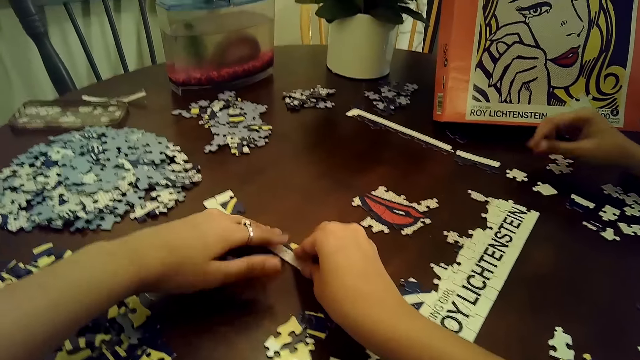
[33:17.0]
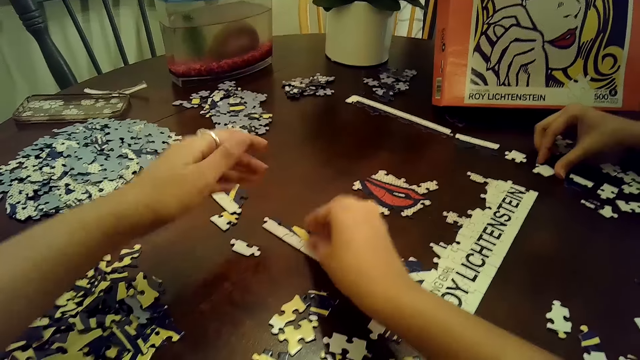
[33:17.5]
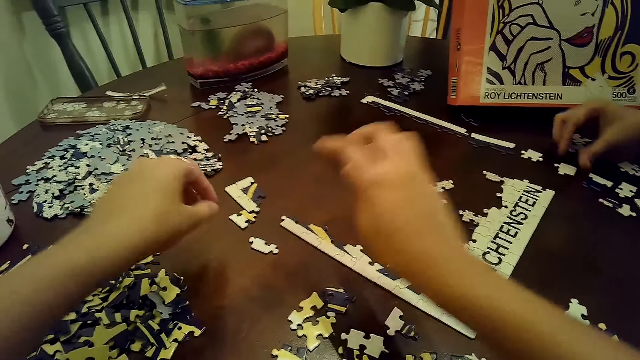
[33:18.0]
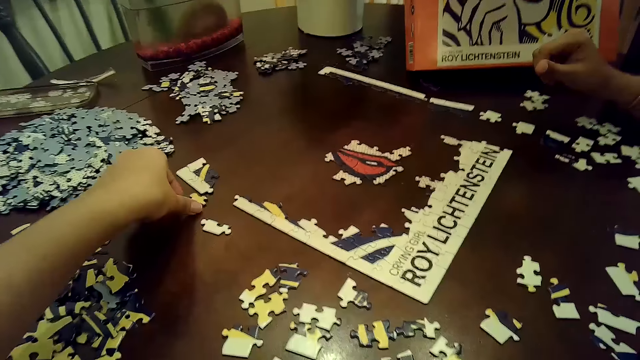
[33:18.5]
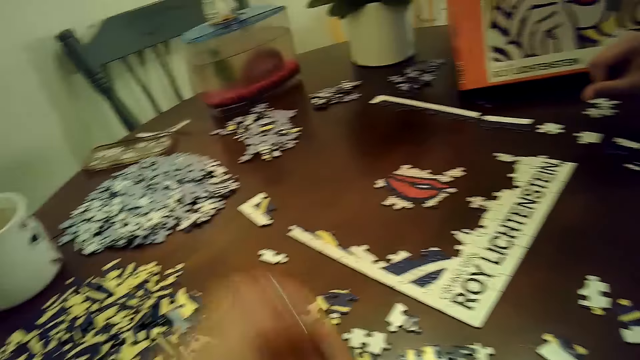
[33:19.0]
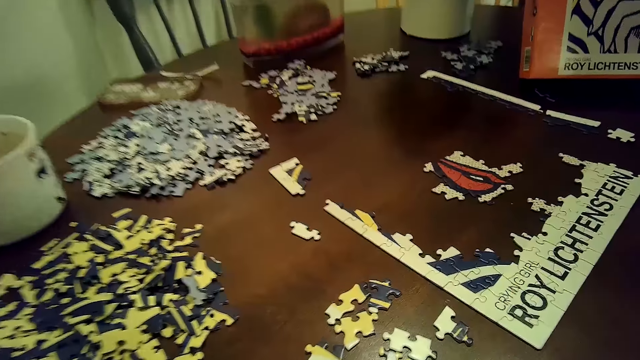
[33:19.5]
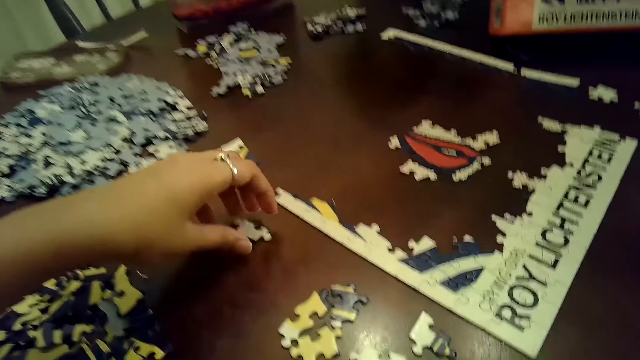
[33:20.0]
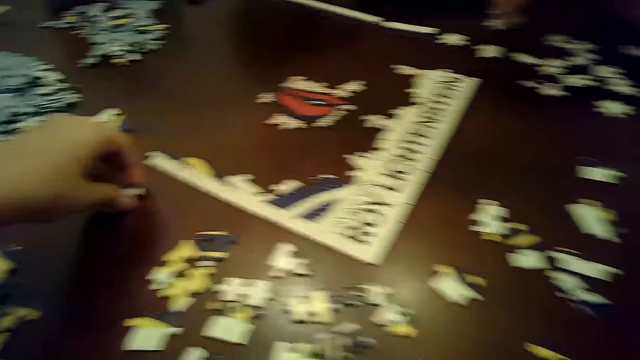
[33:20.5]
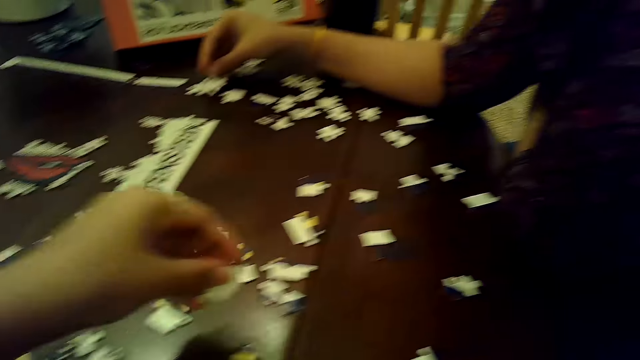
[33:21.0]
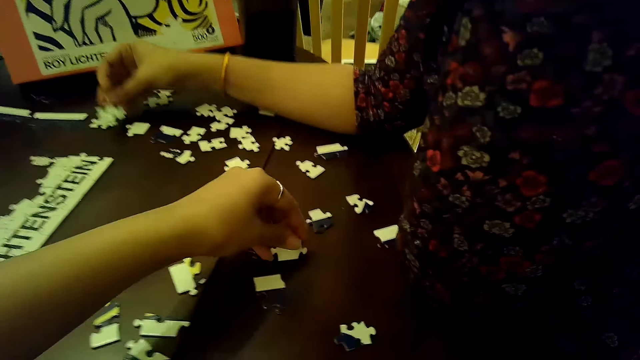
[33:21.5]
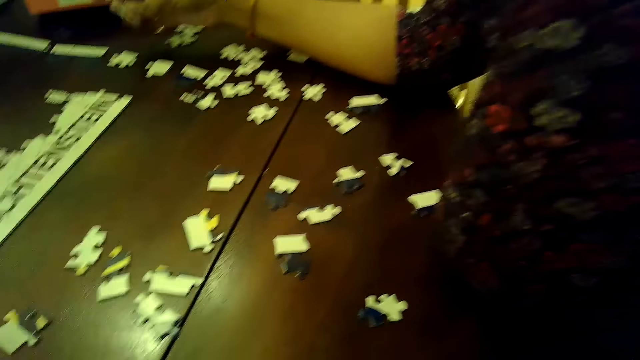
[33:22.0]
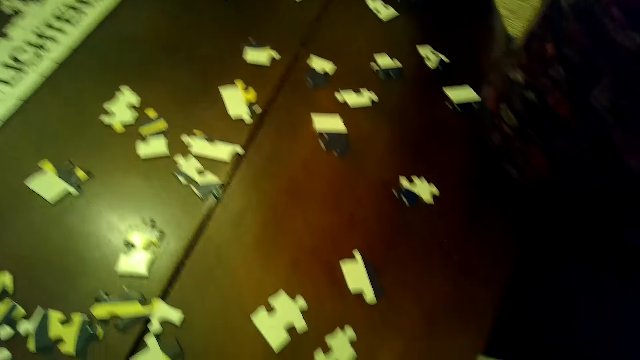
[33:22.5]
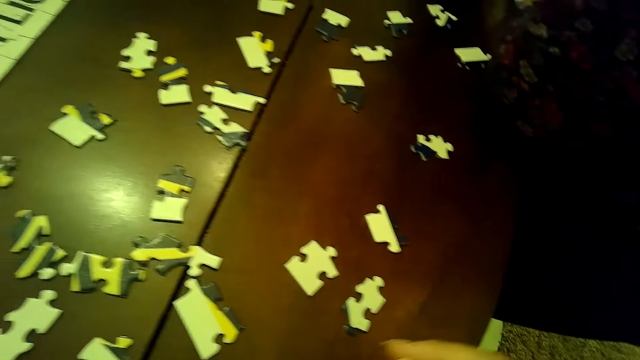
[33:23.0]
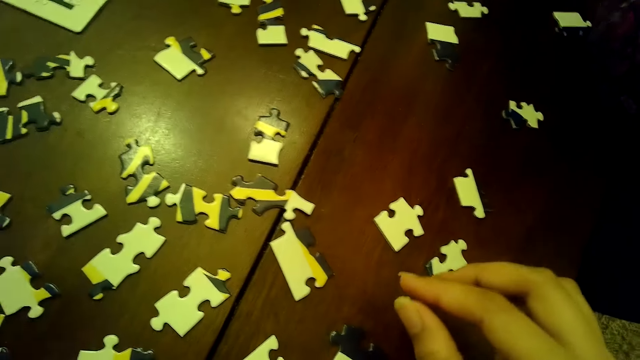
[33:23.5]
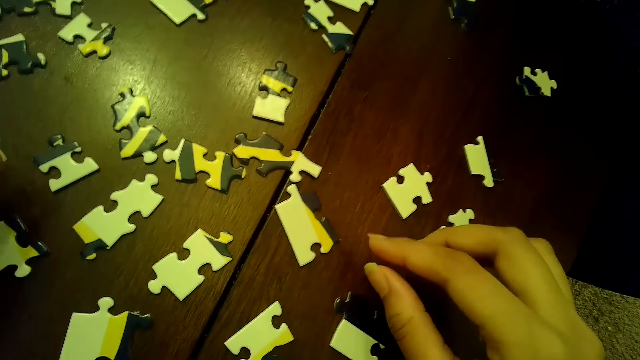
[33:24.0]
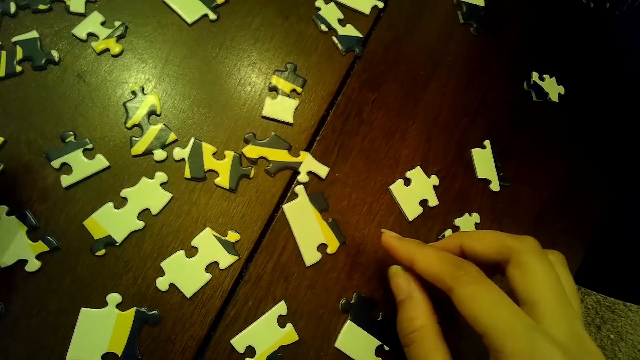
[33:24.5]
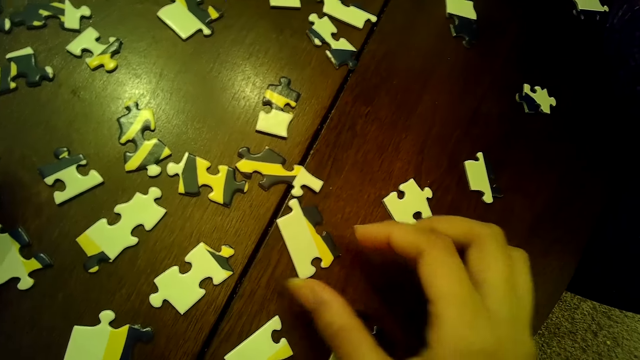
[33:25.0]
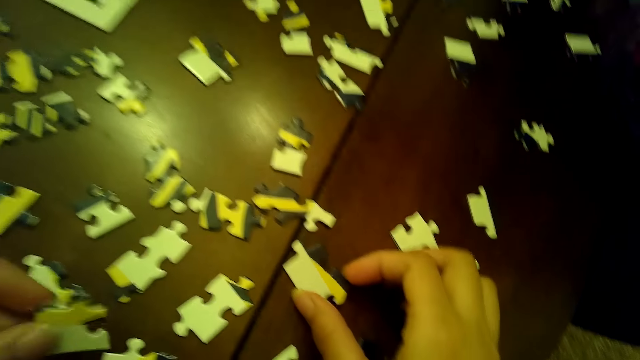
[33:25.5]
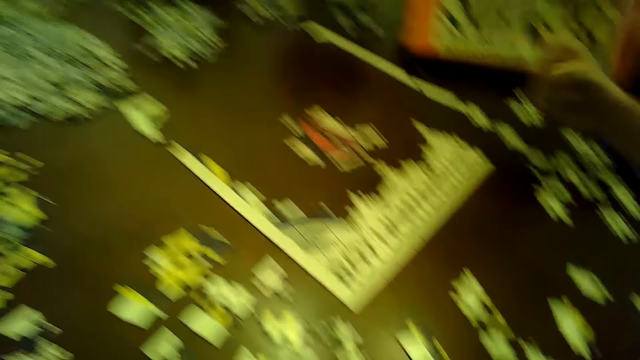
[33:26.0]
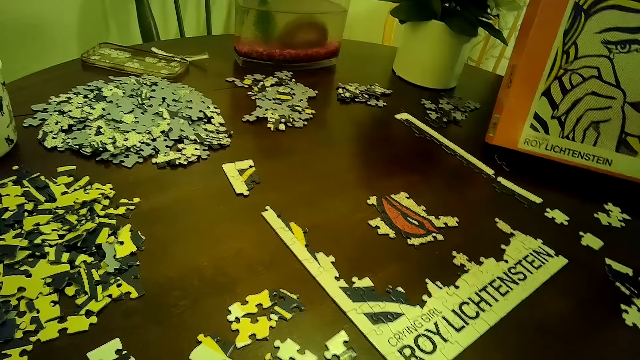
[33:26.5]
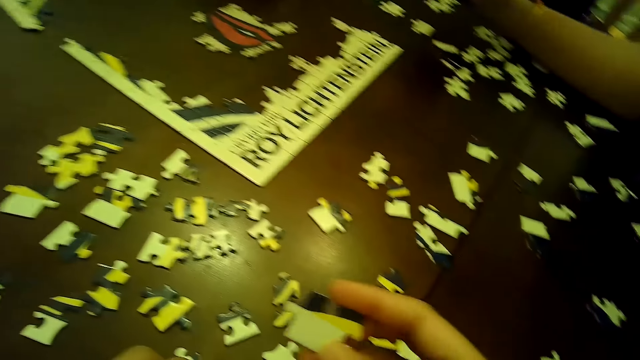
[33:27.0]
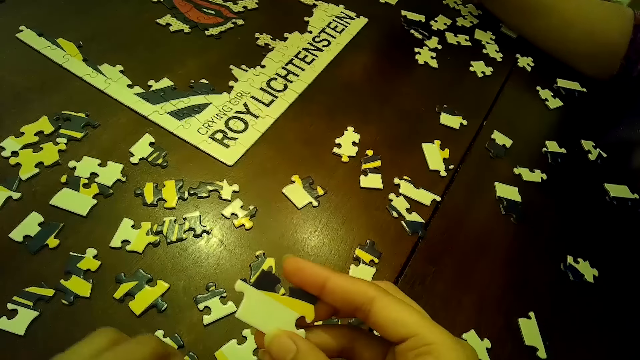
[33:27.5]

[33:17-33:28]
A woman adjusts a puzzle piece on the table with her right hand. The camera wearer picks up a puzzle piece from the table with her left hand. She picks up a puzzle piece from the table with her left hand again. She drops the puzzle piece on the table with her left hand. She chooses cards on the table. She picks up a puzzle piece from the table with her right hand.

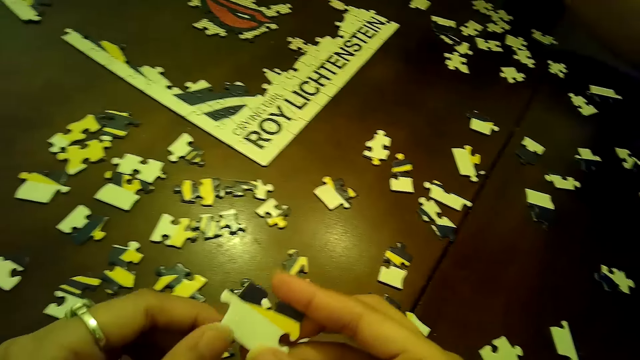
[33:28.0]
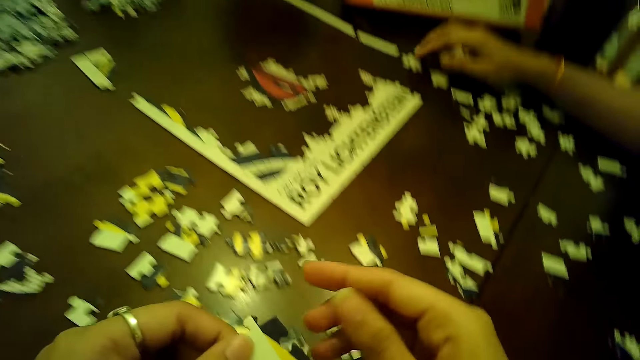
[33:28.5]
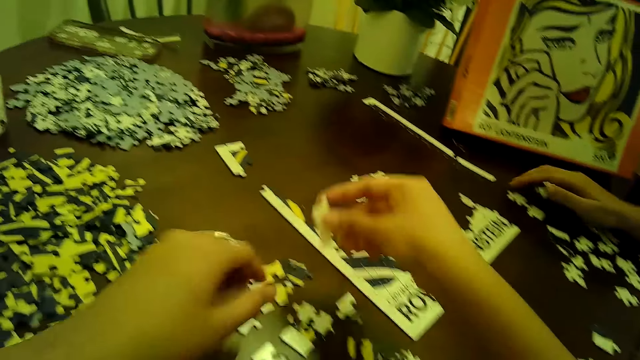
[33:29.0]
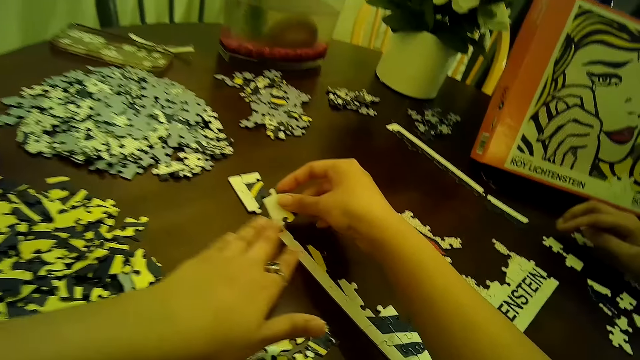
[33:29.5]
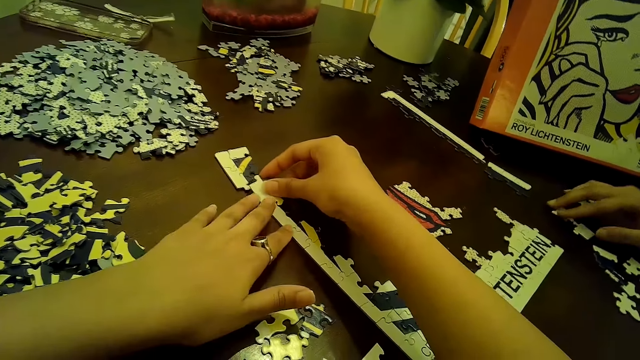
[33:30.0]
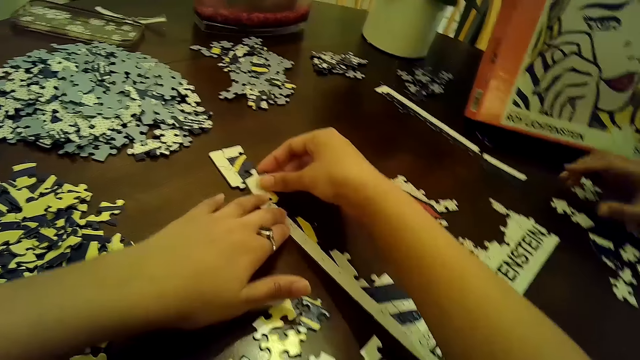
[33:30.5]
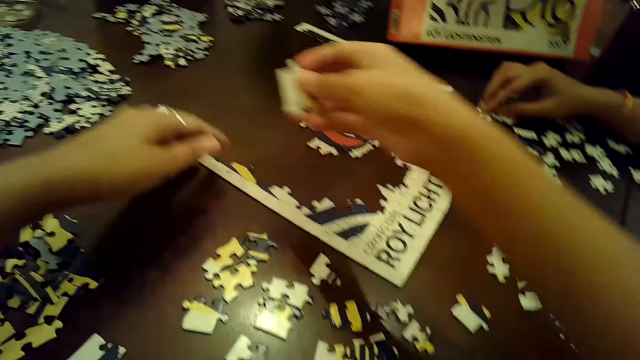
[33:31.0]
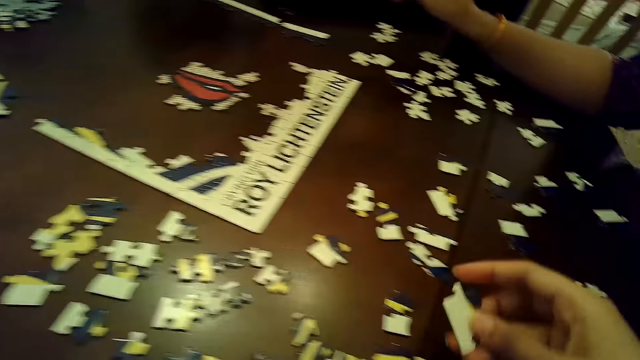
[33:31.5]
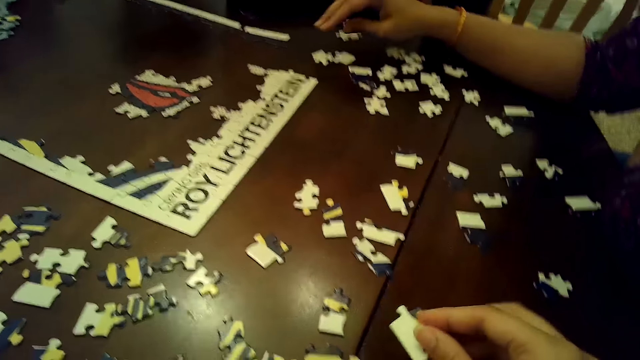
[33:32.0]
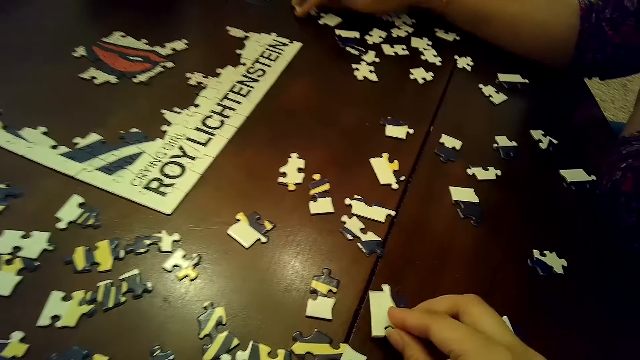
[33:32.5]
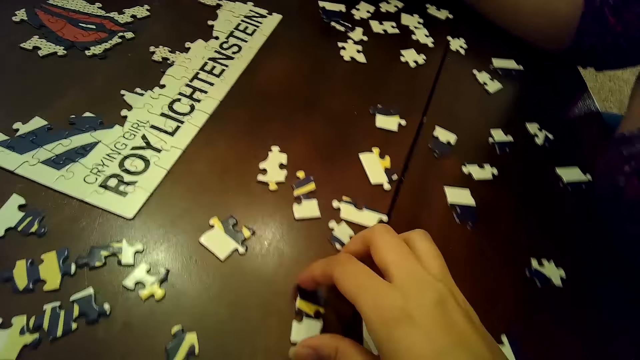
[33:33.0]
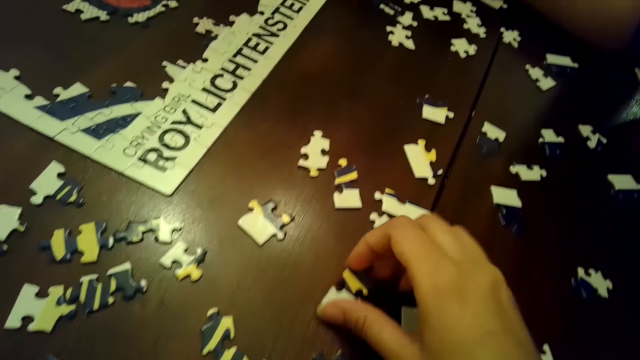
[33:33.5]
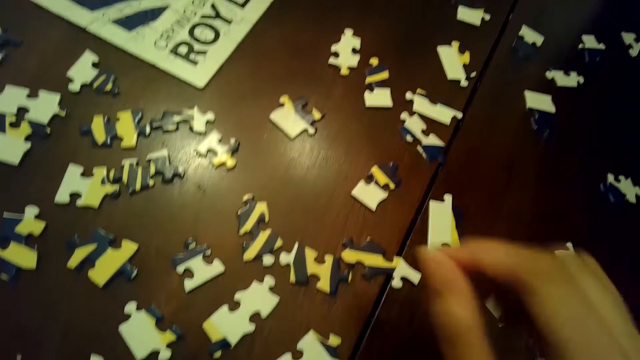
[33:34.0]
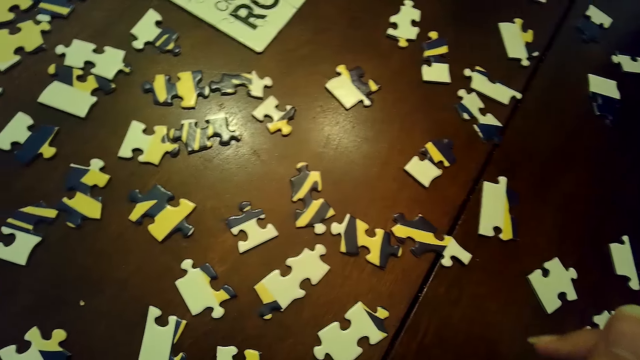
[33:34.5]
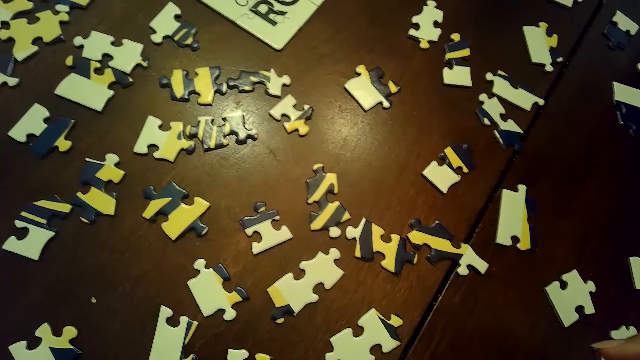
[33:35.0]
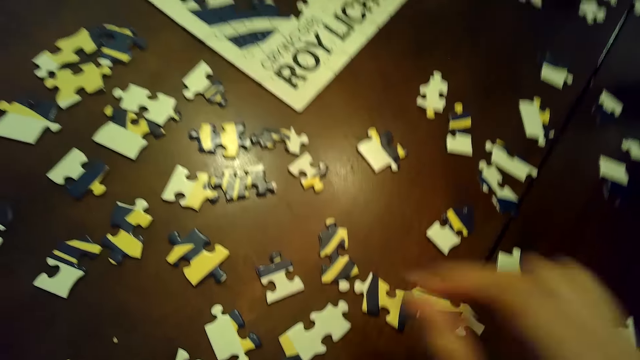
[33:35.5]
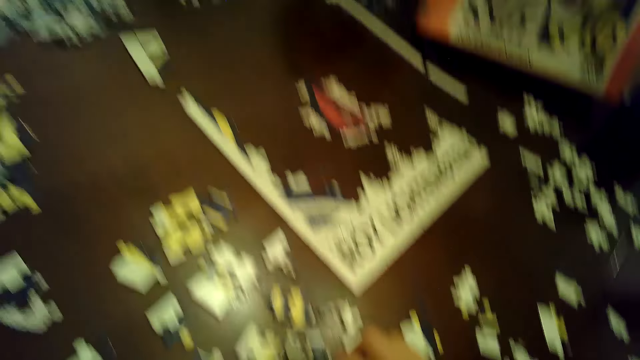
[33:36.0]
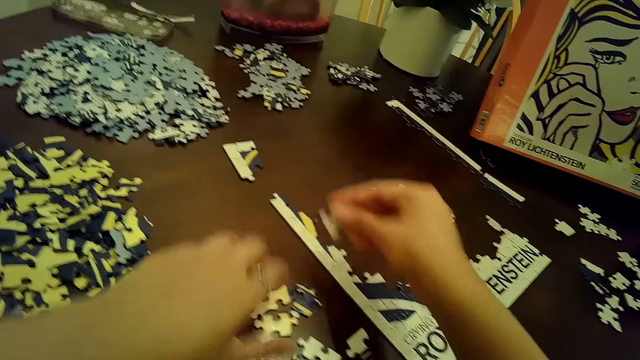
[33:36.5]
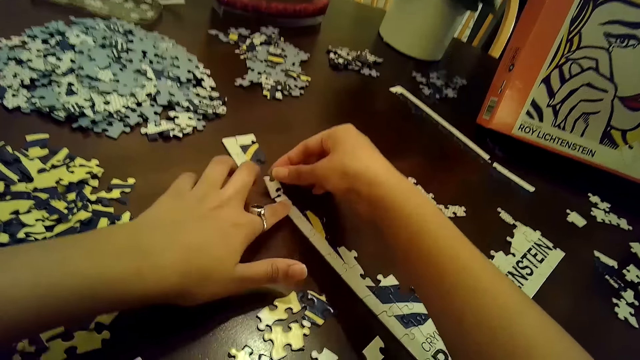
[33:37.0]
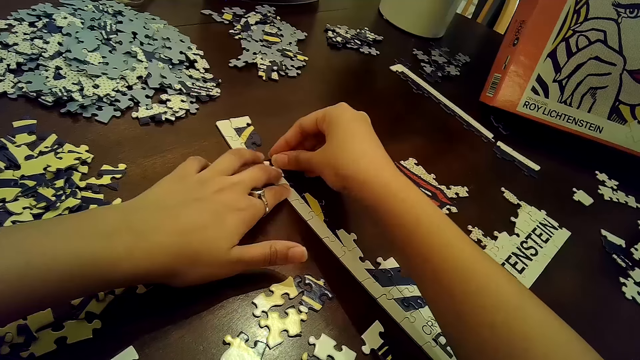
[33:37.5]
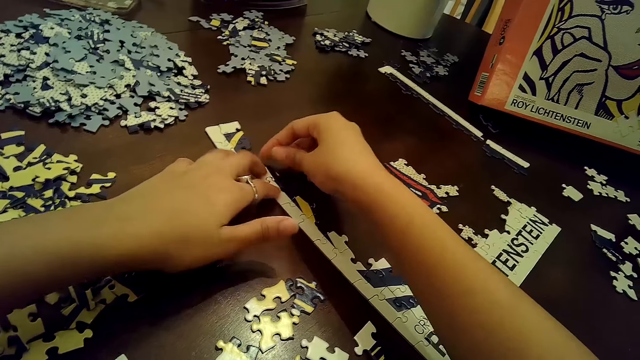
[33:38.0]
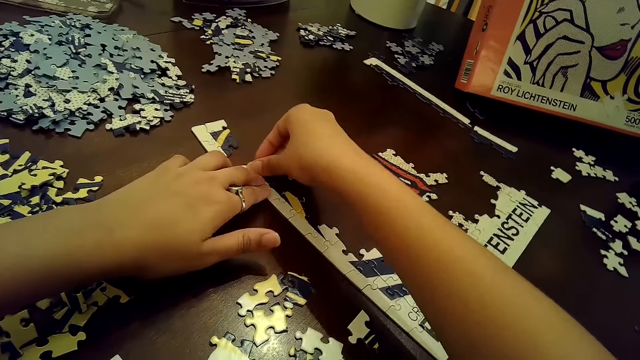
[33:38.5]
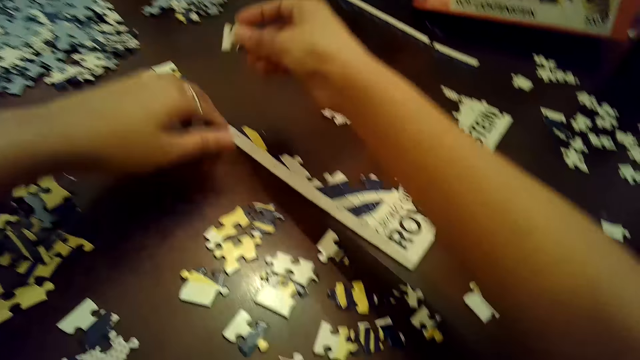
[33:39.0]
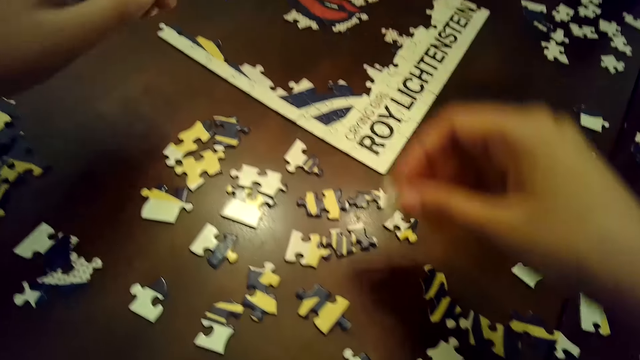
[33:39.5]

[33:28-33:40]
The camera wearer passes the puzzle piece from her right hand to her left hand. A woman moves a puzzle piece on the table with her right hand. The camera wearer passes the puzzle piece from her left hand to her right hand. She inserts the puzzle piece into the puzzle tile on the table with both hands. The woman adjusts some puzzle pieces on the table with her right hand. The camera wearer arranges cards on the table. She removes the puzzle piece from the puzzle tile on the table with her right hand. She drops the puzzle piece on the table with her right hand. She chooses the cards on the table. She moves a puzzle piece on the table with her right hand. She picks up a puzzle piece from the table with her right hand. She inserts the puzzle piece into the puzzle tile on the table with both hands. She arranges the cards on the table. She removes the puzzle piece from the puzzle tile on the table with her right hand.
